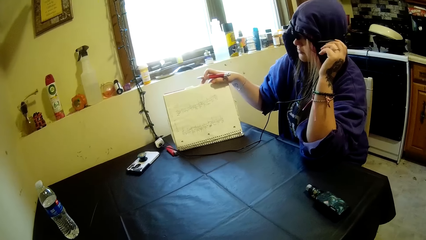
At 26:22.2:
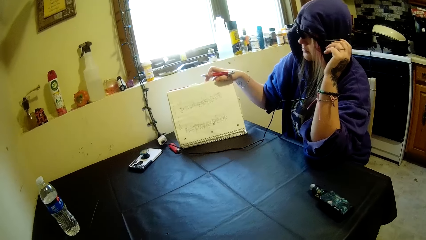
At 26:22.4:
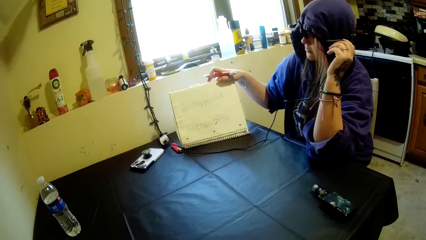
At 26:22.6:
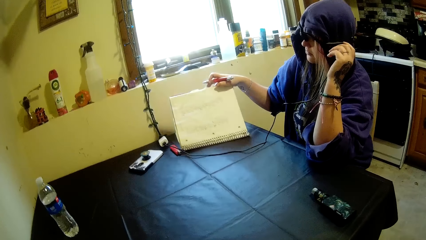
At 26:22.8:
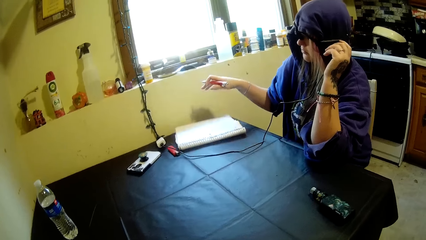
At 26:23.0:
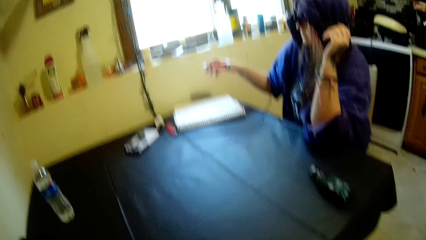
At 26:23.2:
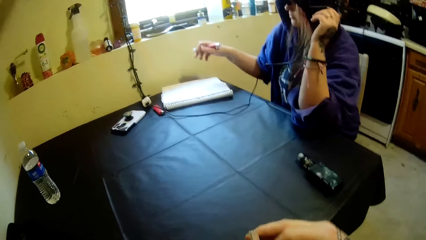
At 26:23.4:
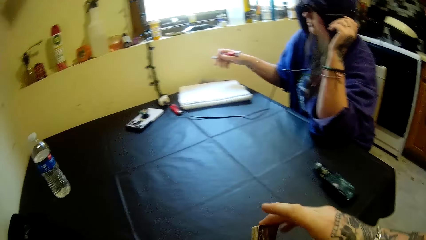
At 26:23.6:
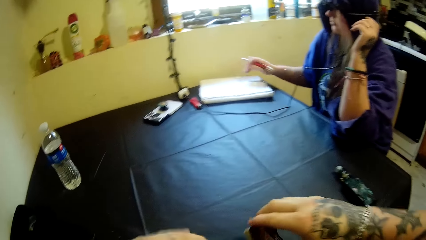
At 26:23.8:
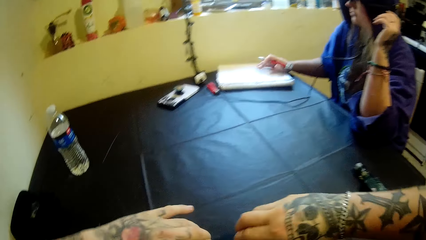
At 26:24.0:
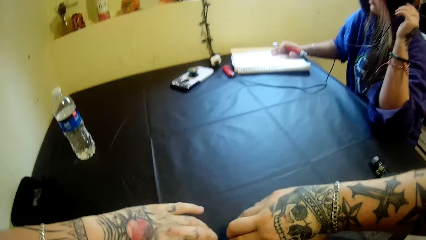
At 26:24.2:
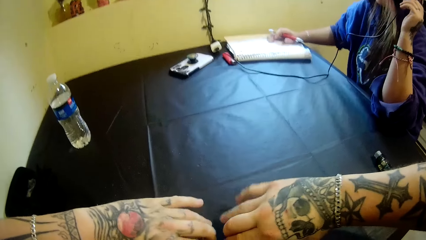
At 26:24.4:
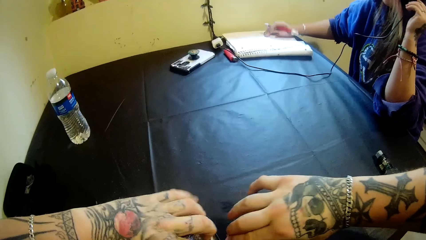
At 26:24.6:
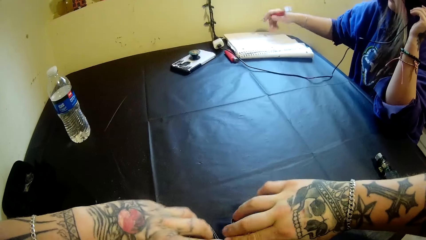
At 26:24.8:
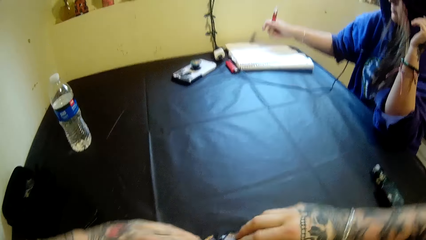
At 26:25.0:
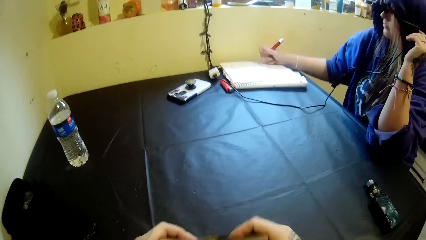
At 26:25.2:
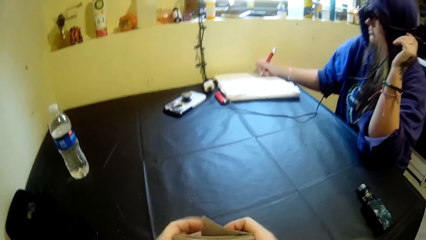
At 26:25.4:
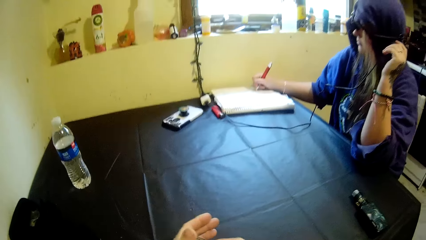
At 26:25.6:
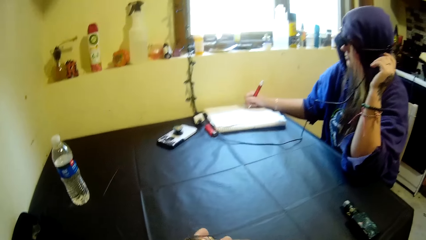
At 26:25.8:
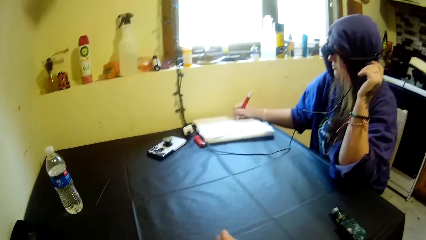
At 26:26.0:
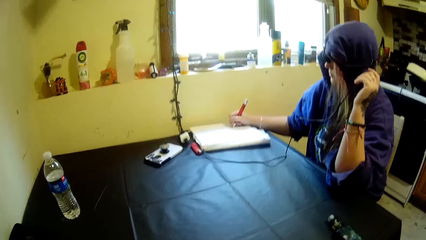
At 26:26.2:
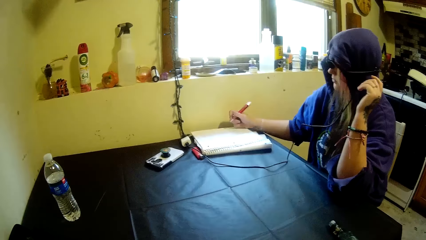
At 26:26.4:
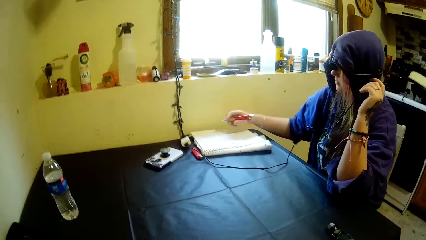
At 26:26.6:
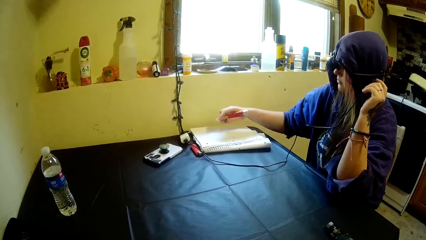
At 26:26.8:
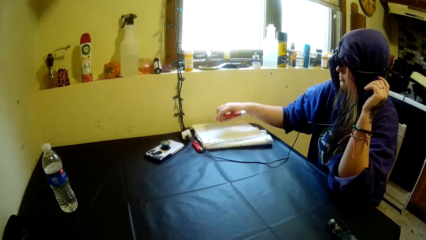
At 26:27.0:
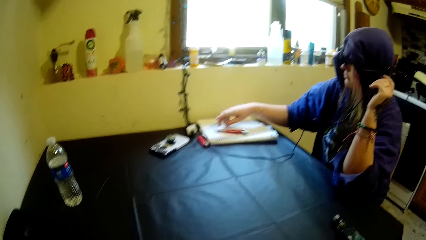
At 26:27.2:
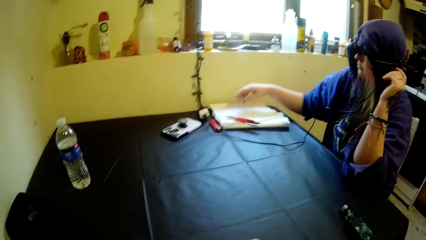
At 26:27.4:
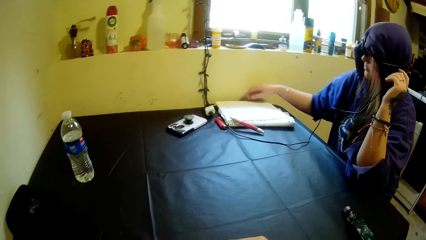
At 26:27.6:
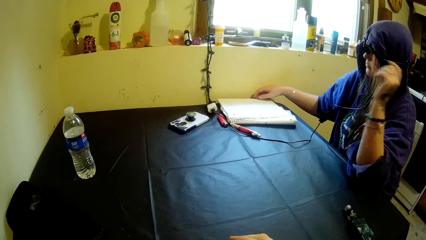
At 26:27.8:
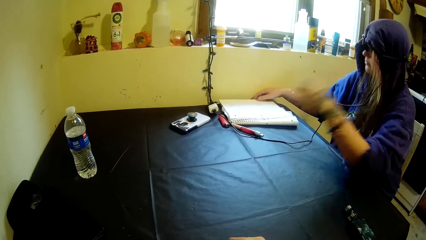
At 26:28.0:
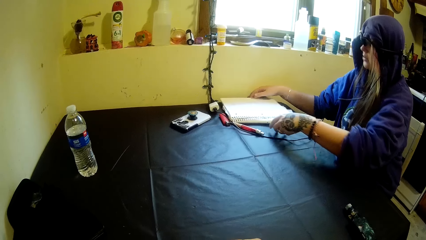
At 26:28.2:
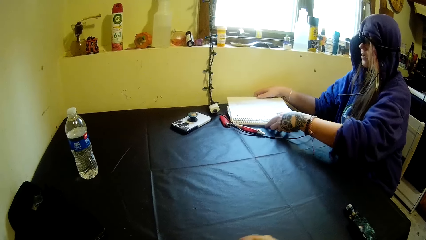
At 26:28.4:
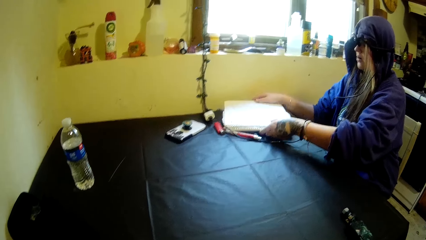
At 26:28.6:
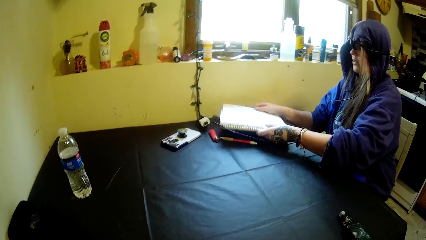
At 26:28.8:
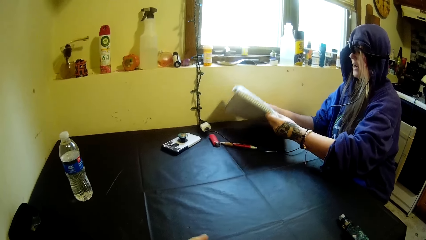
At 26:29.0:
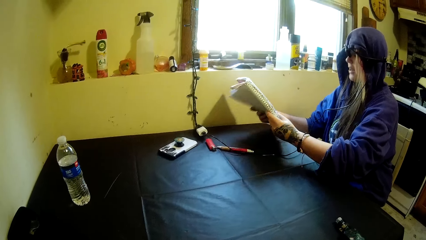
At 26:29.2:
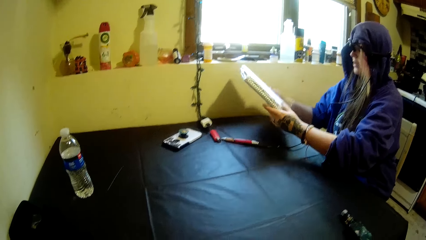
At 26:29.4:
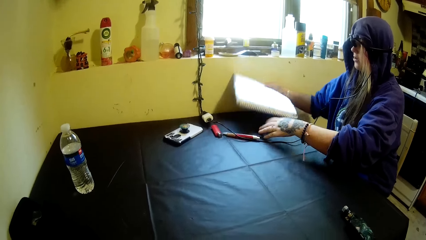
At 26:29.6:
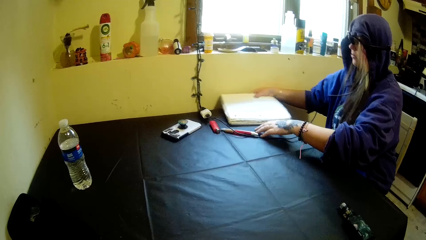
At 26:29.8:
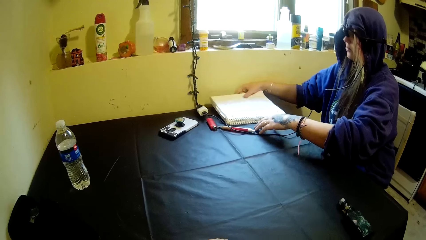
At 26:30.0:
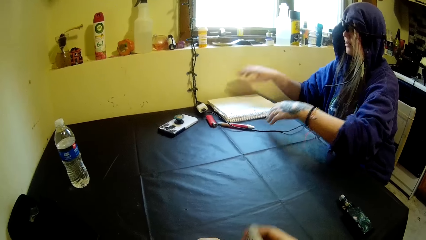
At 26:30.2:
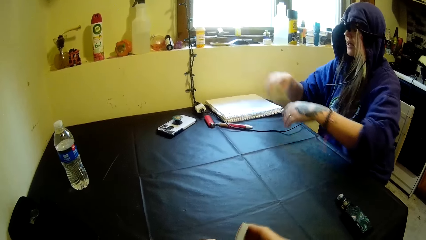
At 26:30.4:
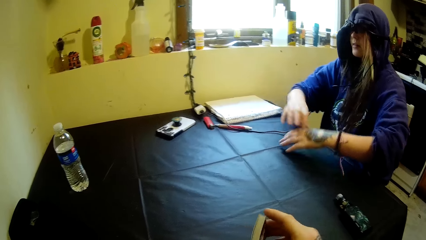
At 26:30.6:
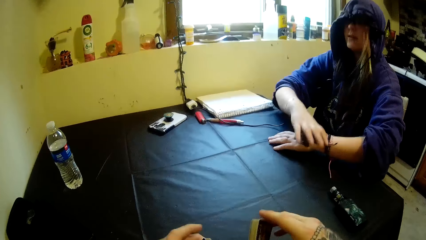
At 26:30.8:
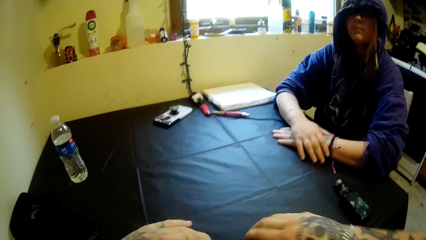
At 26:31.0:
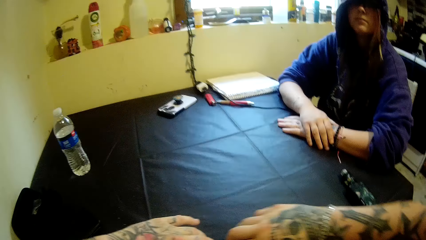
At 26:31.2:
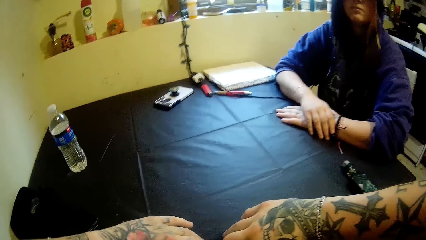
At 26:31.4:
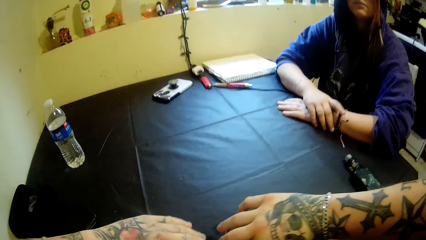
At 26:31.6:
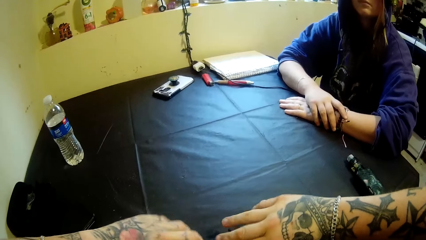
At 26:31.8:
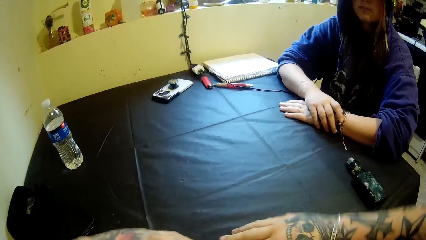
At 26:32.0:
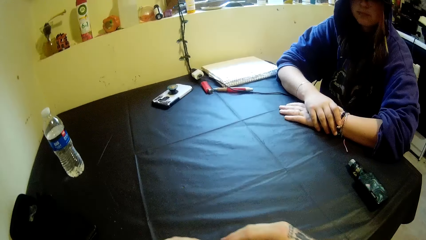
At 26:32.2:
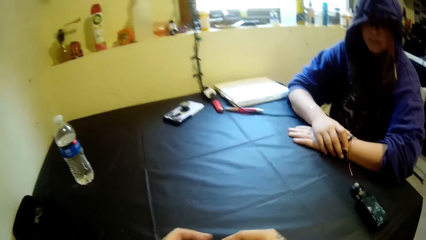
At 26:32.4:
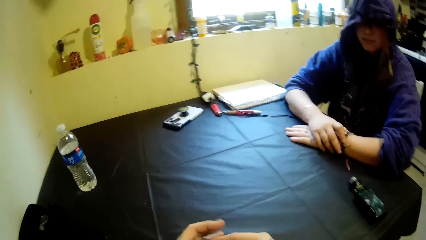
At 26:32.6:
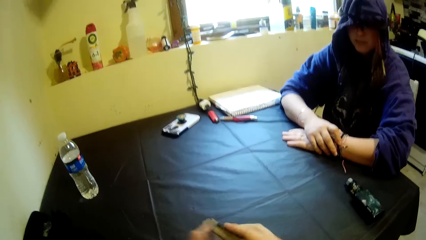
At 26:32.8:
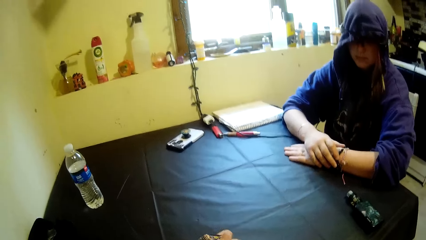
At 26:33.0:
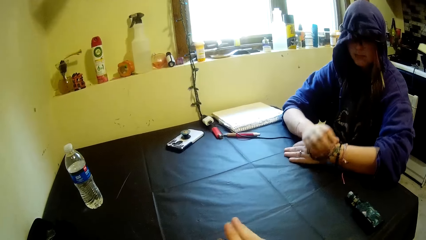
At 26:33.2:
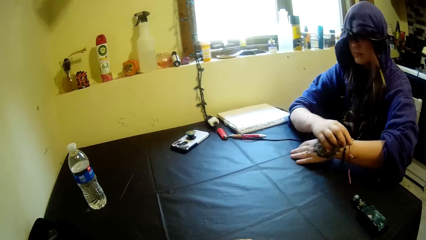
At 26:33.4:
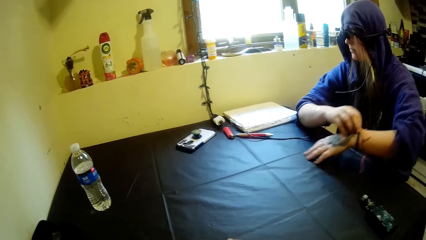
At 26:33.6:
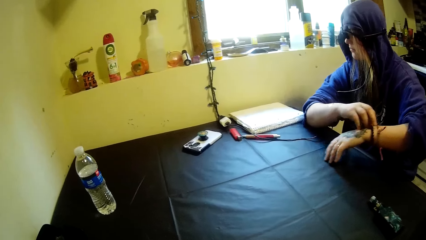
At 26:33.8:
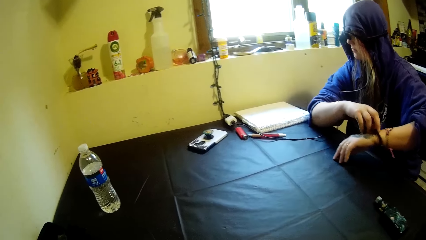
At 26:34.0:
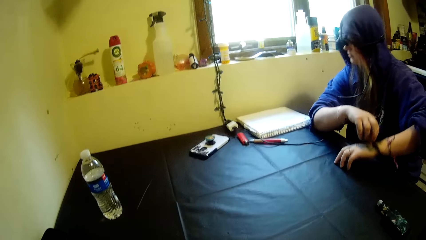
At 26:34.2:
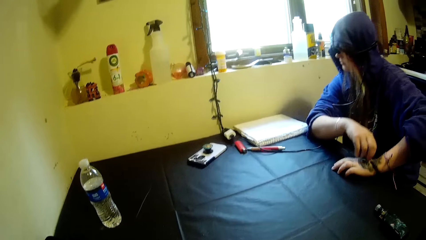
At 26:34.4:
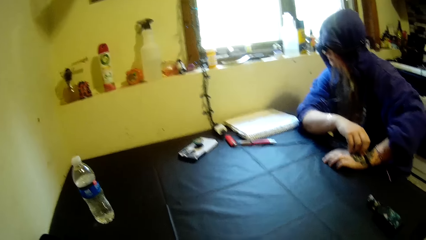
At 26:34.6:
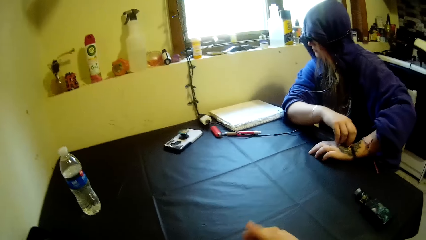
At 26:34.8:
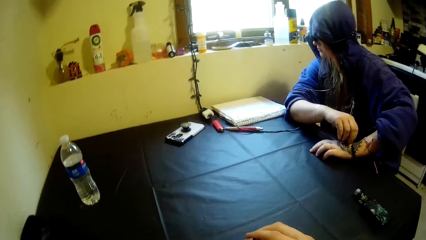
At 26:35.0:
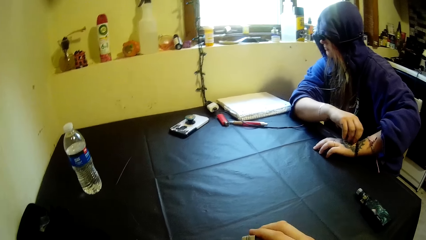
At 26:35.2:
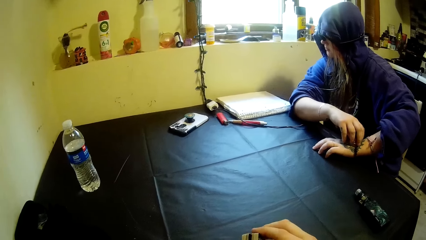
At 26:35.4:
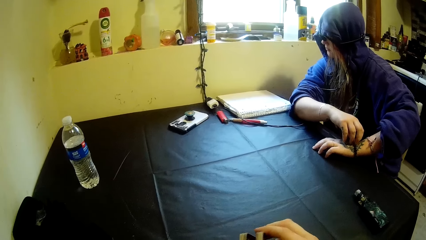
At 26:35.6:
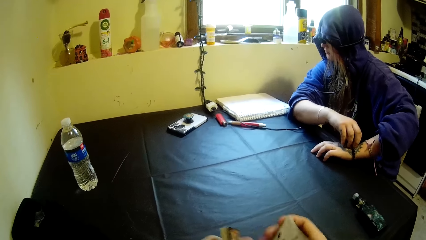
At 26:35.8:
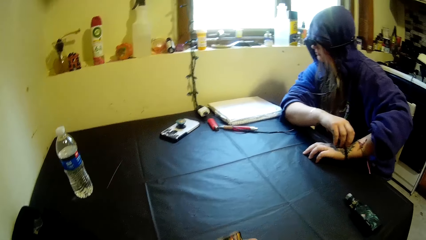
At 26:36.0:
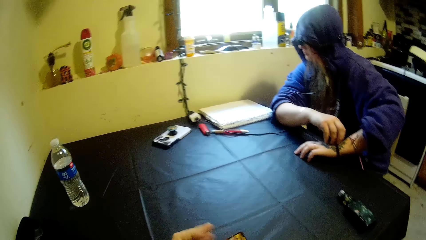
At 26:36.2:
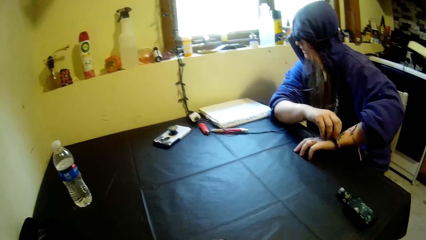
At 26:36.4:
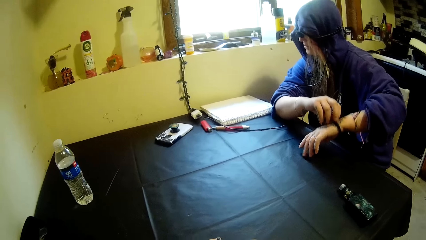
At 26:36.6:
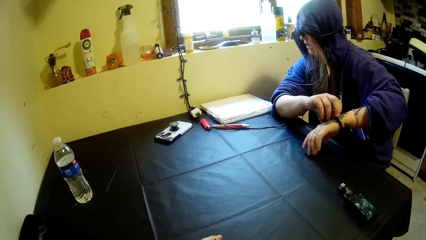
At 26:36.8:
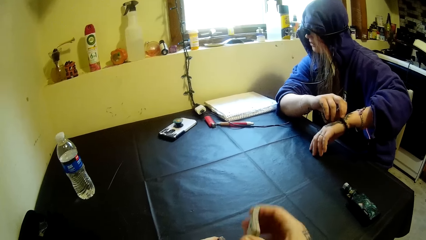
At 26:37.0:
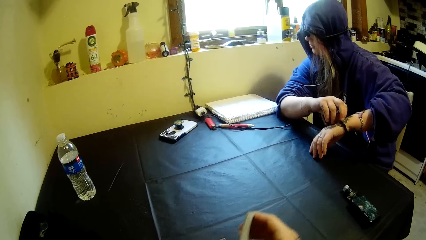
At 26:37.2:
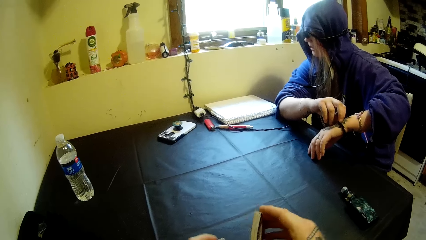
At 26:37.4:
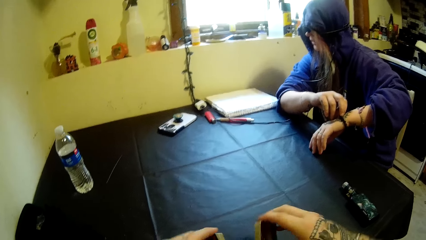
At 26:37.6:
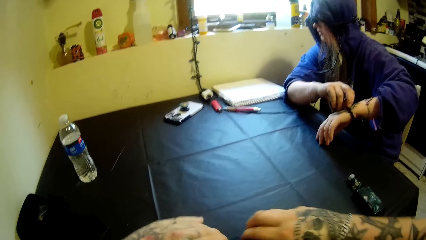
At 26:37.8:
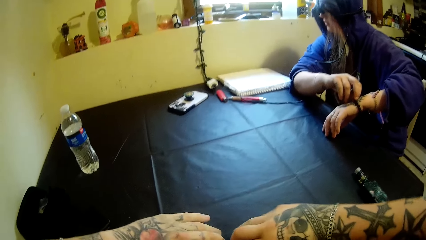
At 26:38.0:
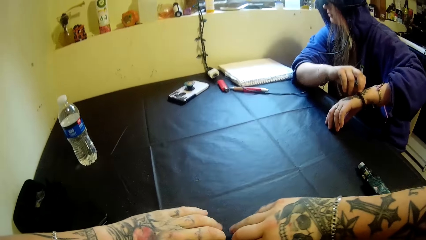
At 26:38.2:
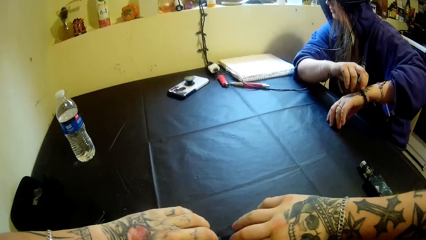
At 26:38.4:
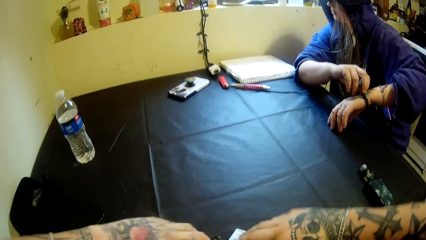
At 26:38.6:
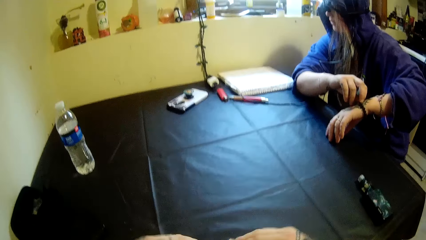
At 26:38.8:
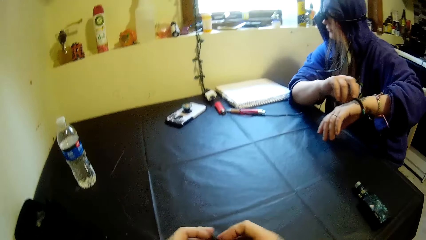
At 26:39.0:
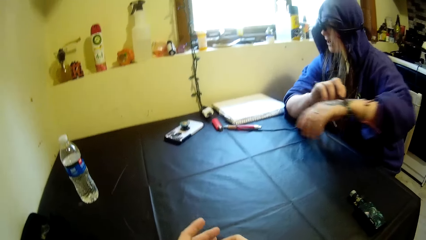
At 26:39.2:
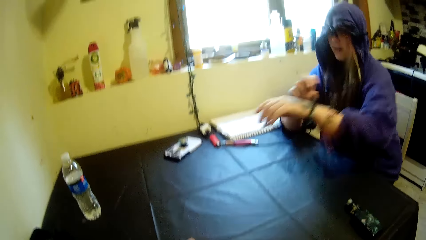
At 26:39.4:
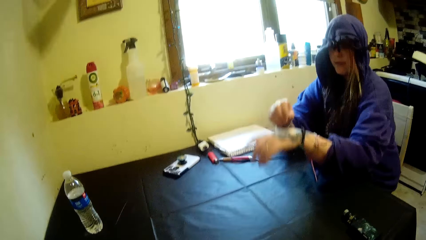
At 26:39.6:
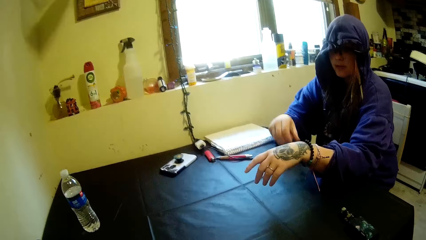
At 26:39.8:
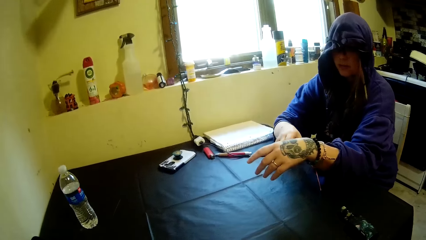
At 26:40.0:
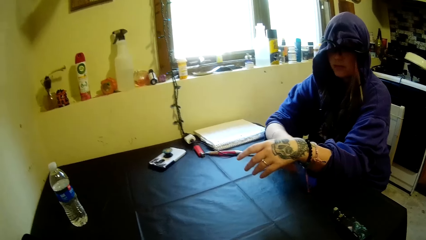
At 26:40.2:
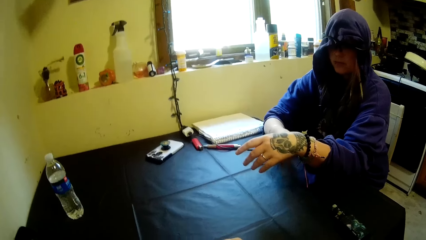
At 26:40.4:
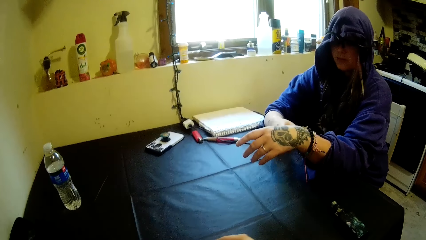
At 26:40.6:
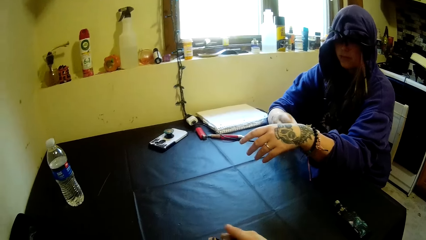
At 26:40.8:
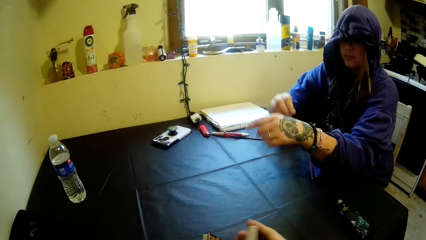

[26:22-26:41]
The woman drops the white book on the table. The camera wearer moves his hands. He puts the cards in both hands on the table. The woman moves the white book on the table with her right hand, and puts her hand on the book. The camera wearer runs the cards, puts the cards together with both hands, and mixes the cards. The woman writes on the white book with the pen. She drops the pen on the white book, raises the white book from the table with both hands, moves the other hand, and drops the white book on the table. The camera wearer moves his hands away from the book. The woman rests her hands on the table. The camera wearer hits the cards. He puts the cards in both hands on the table, rests a hand on the table, runs the cards, mixes the cards, puts the cards together with both hands, and aligns the cards. The woman touches the bracelet on her left wrist with her right hand. She lifts her hands, adjusts the bracelet, and lowers her hand. The camera wearer shuffles the cards in his hands. He divides the cards. The woman lifts a hand. The camera wearer hits the cards in his right hand on the table. He puts the cards in both hands on the table, runs the cards, and puts the cards together with both hands. The woman moves a hand. The camera wearer mixes the cards. The woman rests a hand on the table.
